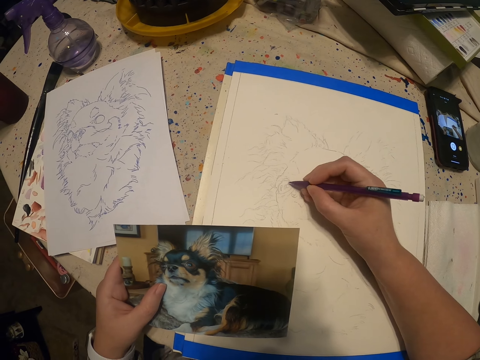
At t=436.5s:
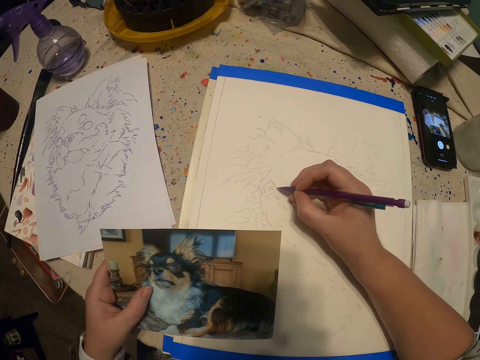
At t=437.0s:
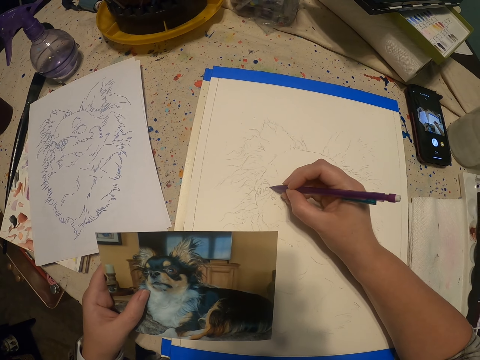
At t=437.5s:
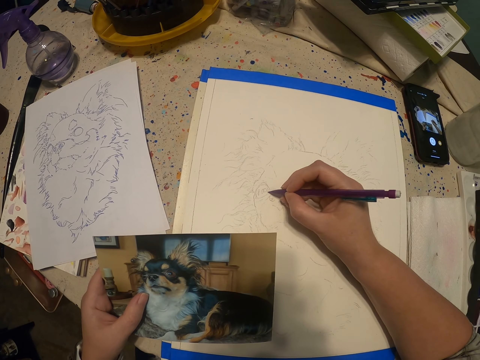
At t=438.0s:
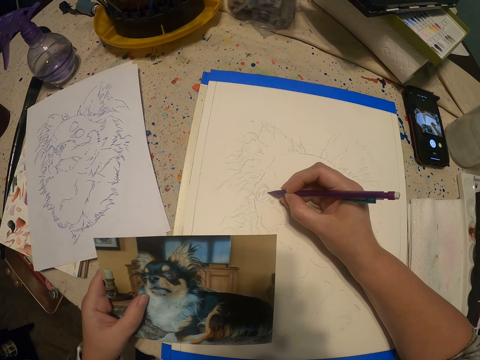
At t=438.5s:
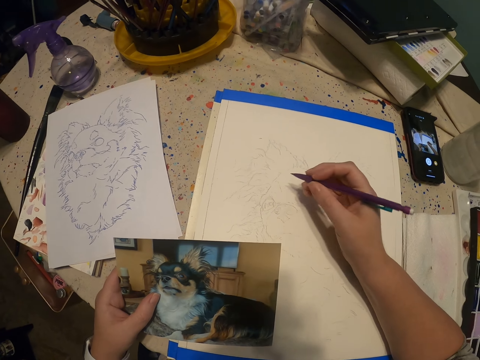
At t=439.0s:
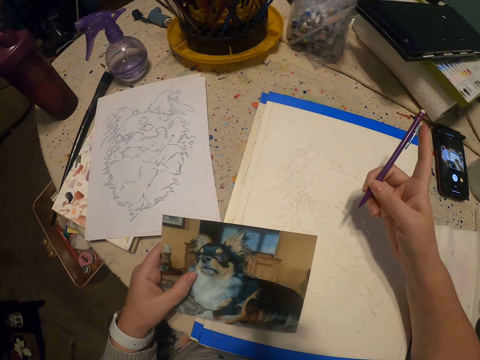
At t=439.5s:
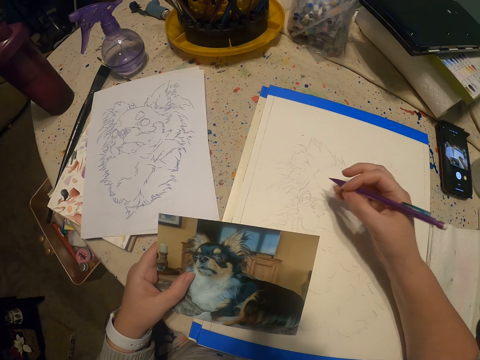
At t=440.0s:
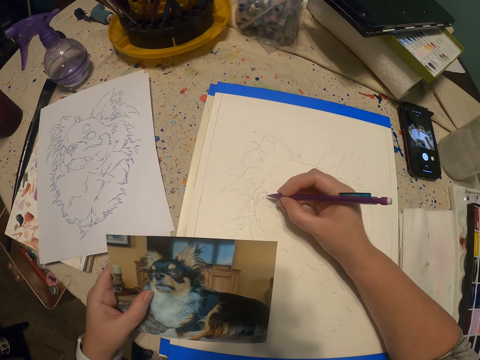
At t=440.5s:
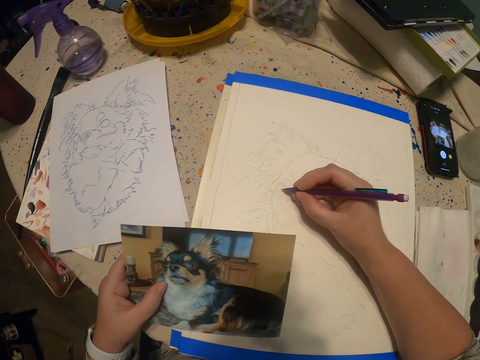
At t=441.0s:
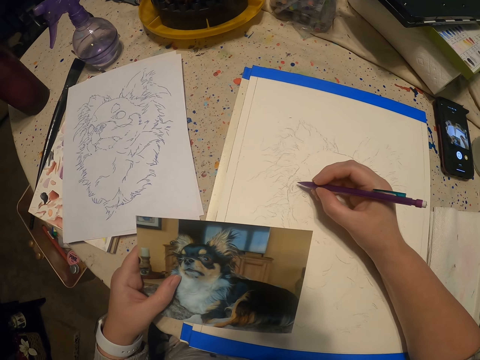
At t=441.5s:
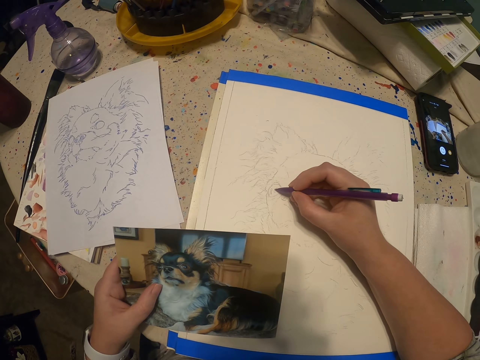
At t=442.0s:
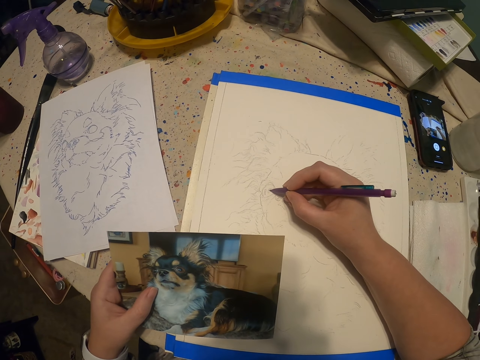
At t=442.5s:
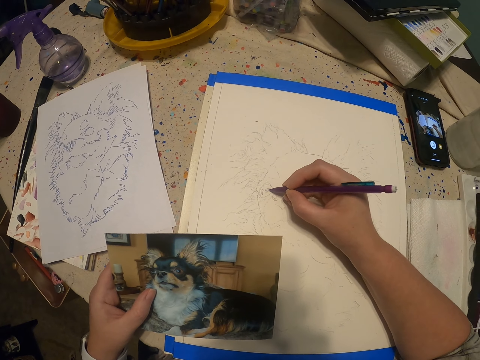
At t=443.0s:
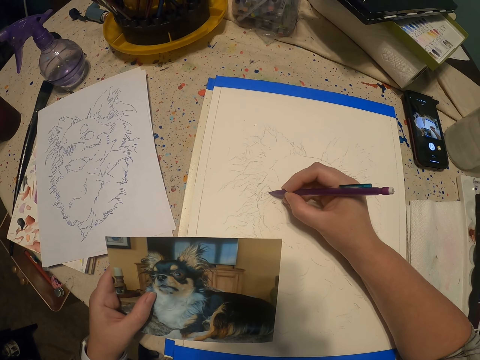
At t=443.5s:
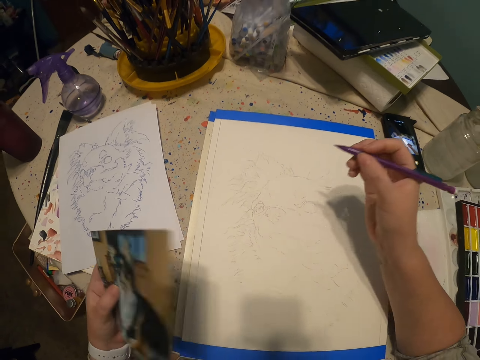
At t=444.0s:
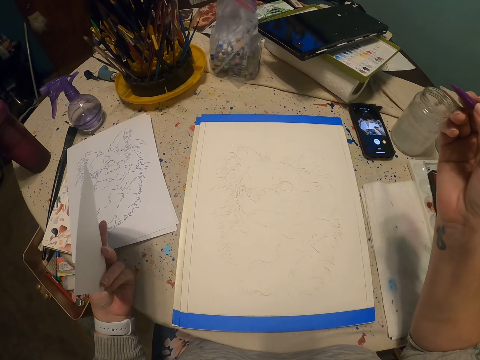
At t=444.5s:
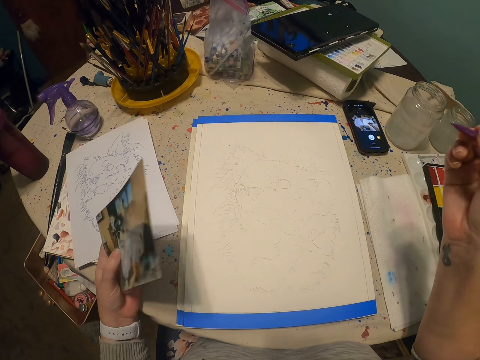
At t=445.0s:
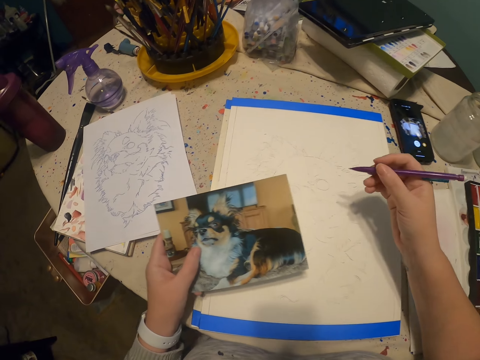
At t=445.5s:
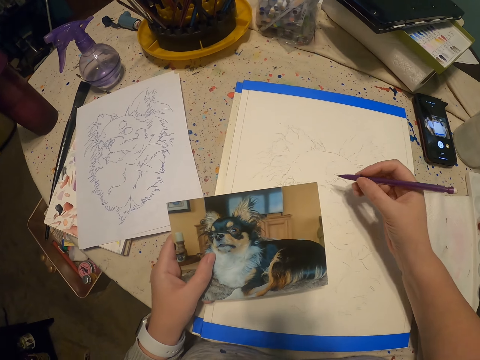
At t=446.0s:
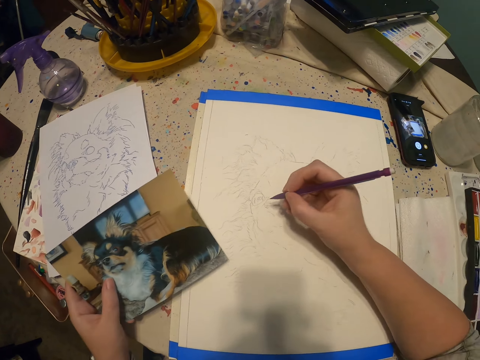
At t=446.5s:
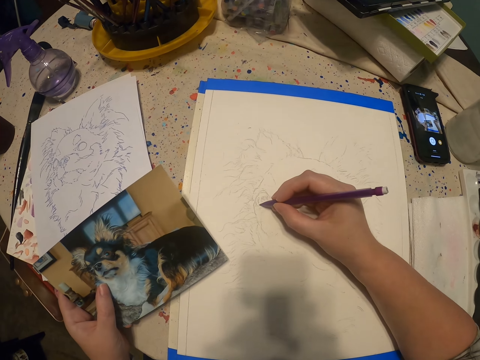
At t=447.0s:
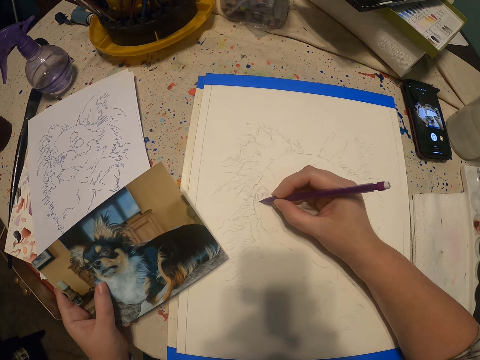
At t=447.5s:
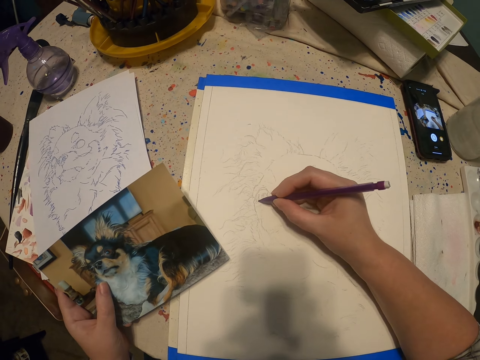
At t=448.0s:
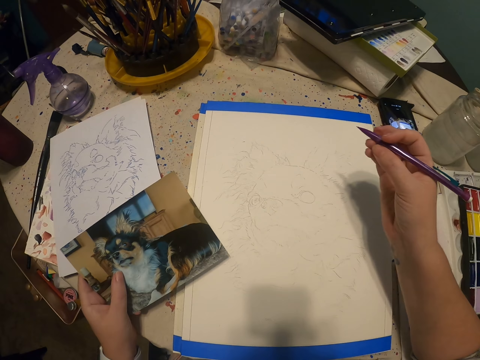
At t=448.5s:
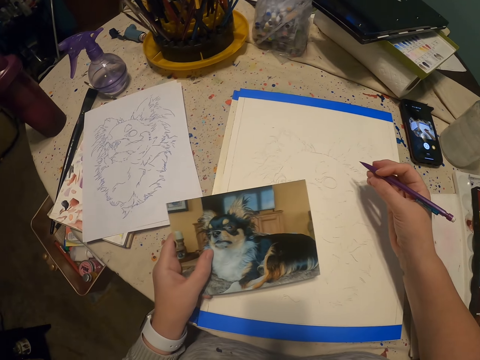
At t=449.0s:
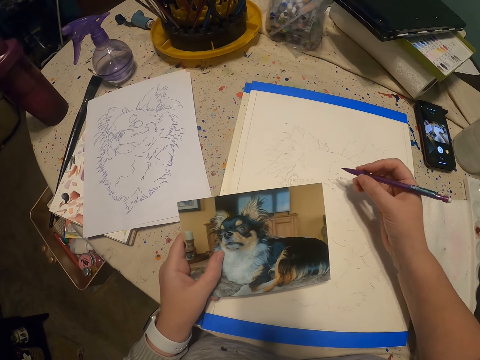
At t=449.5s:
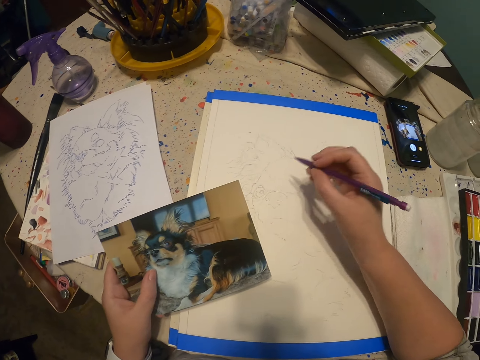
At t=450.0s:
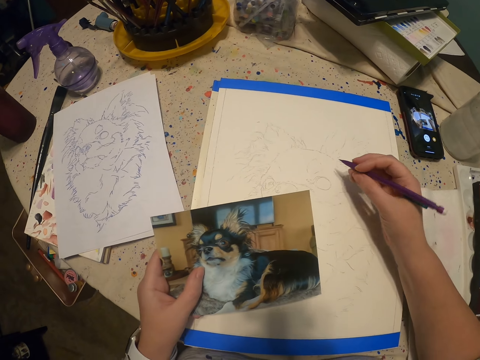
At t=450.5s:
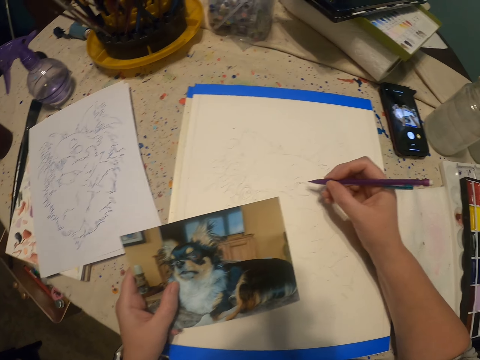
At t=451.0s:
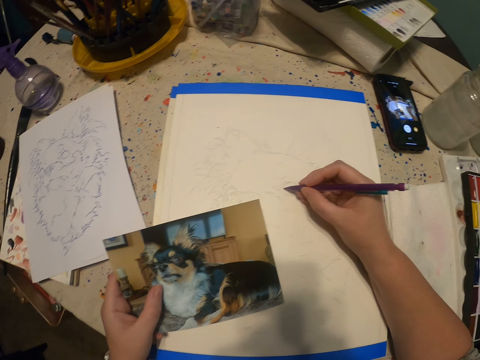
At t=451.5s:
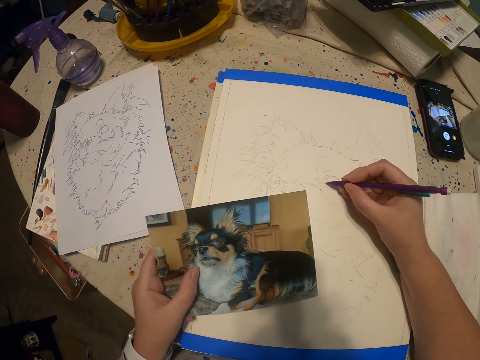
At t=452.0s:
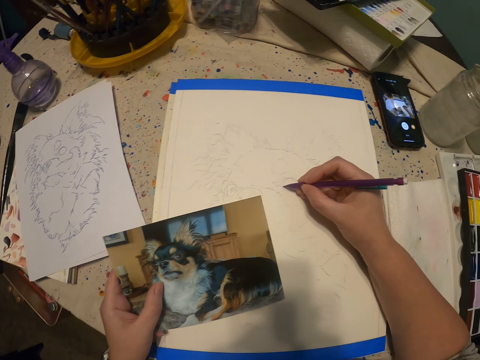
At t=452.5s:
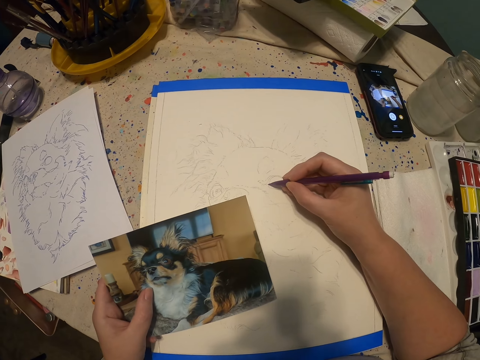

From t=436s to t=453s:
The camera wearer moves a portrait. They draw a sketch on a drawing book with a pencil.

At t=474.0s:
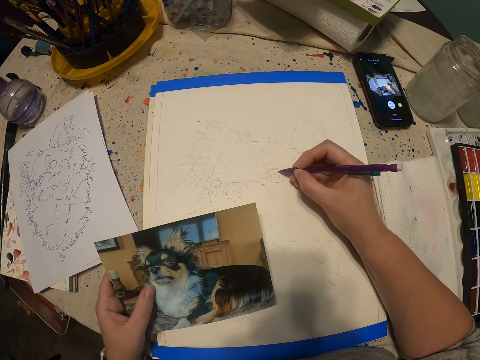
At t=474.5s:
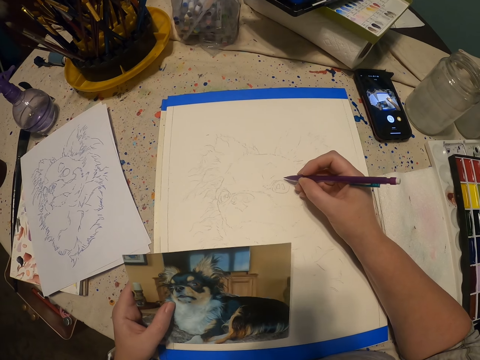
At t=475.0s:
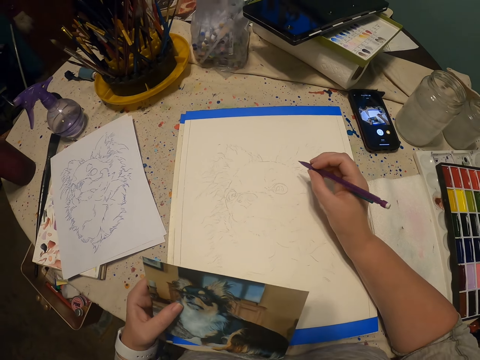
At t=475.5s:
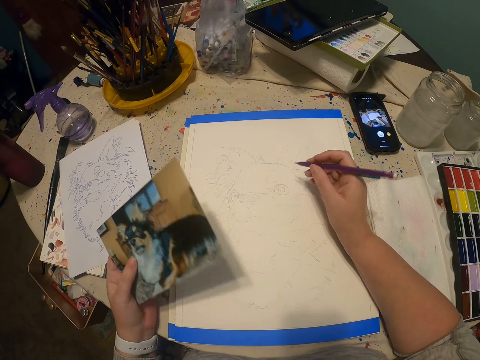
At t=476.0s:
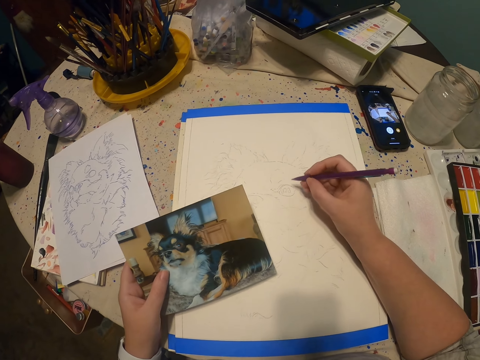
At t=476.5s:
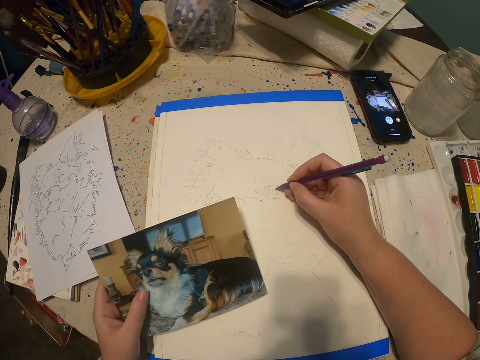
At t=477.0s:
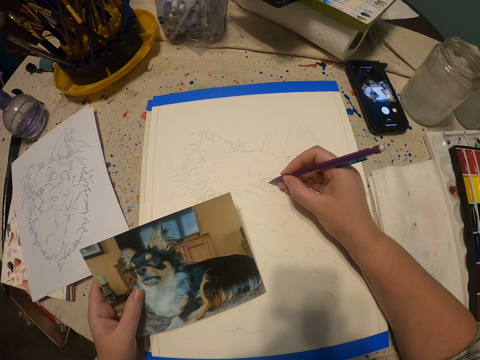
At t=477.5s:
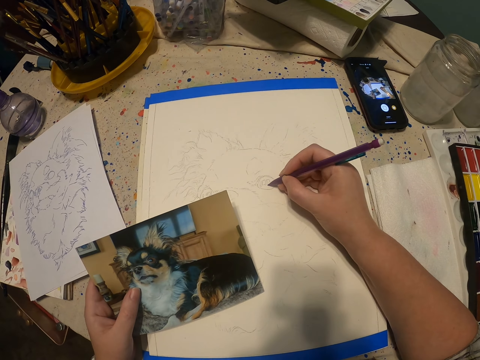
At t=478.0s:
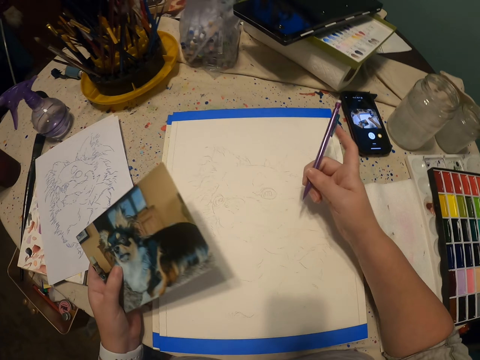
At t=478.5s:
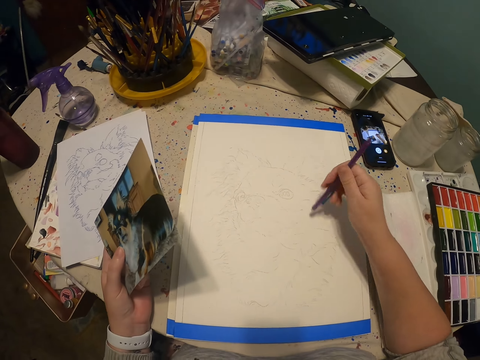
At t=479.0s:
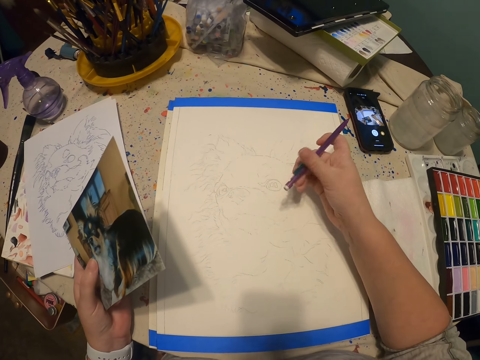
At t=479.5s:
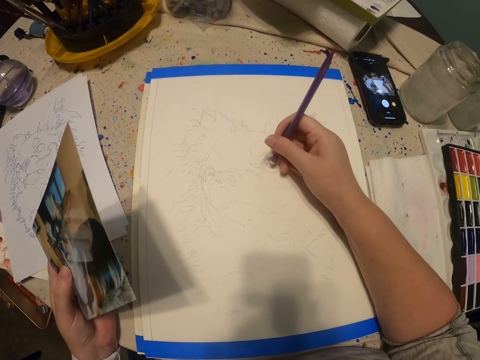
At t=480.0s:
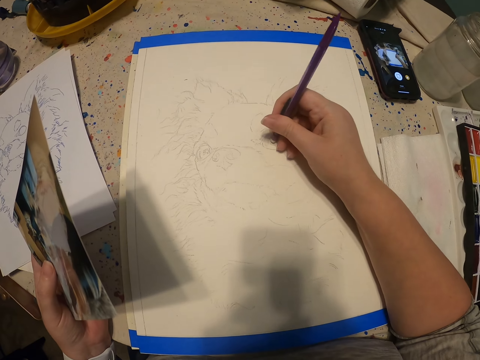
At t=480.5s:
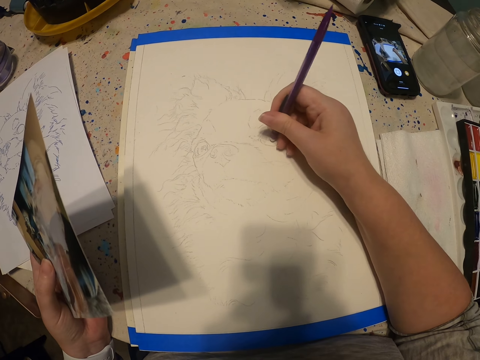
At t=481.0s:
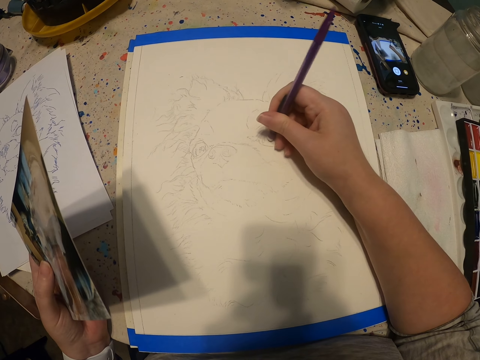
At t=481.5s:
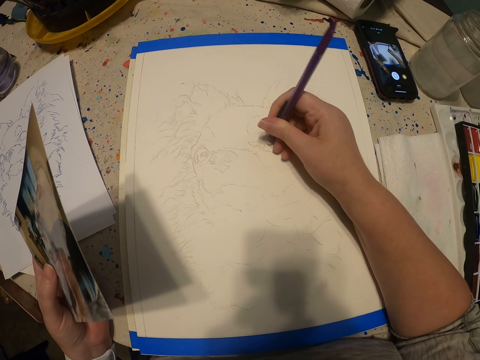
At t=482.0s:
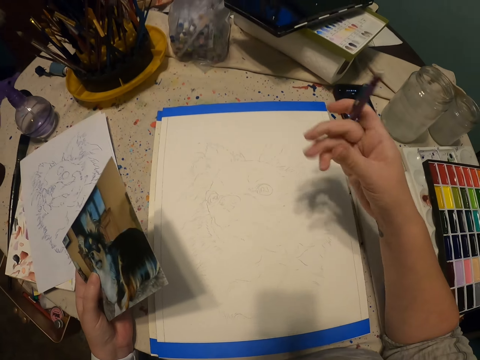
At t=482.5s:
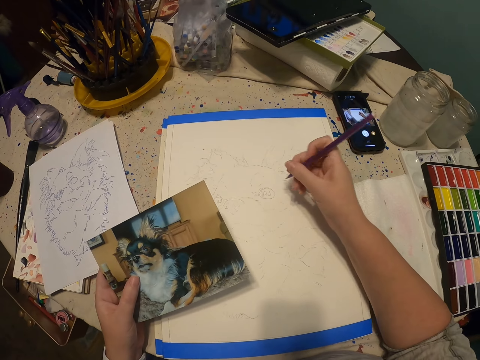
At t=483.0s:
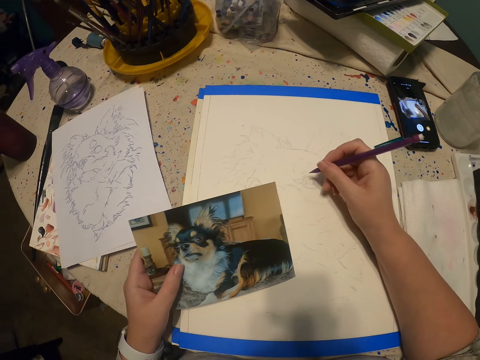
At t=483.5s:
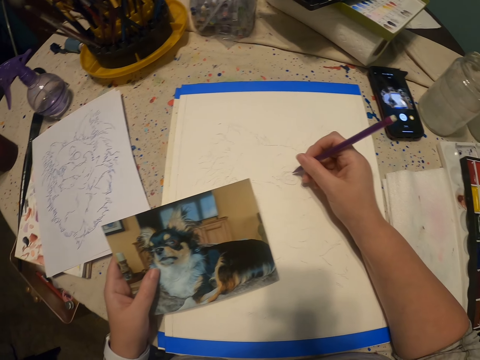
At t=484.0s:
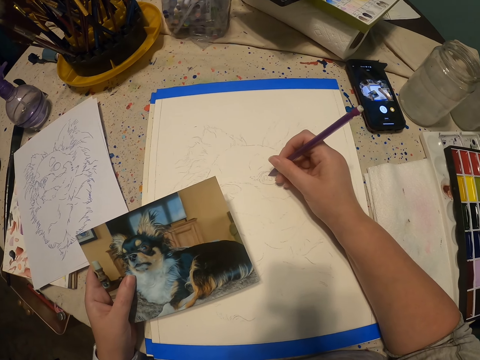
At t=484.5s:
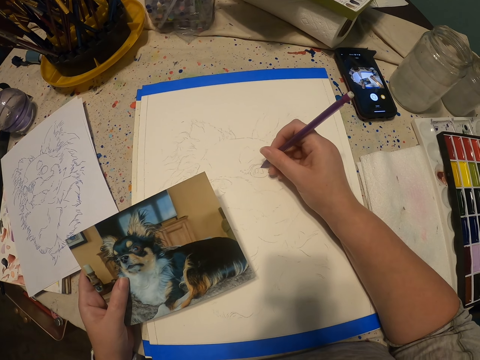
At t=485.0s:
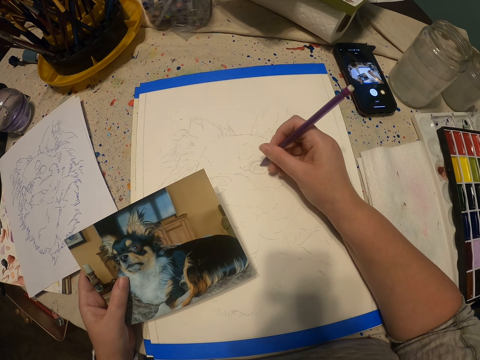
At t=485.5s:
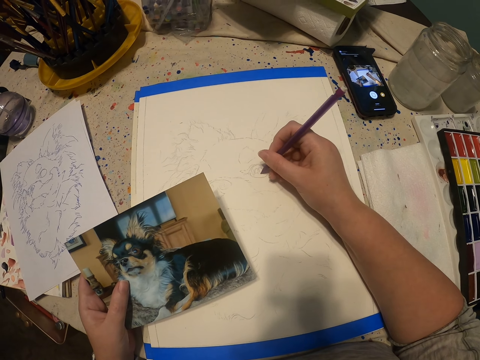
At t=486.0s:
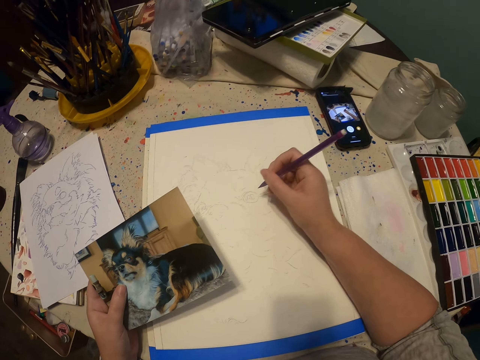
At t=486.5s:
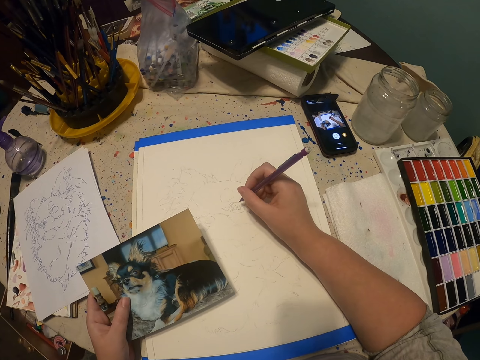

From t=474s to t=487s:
The camera wearer moves a hand. They flip a pencil with a hand. They rub a small part of a sketch with a rubber. They flip the pencil with a hand. They draw the sketch on a drawing book with the pencil.
